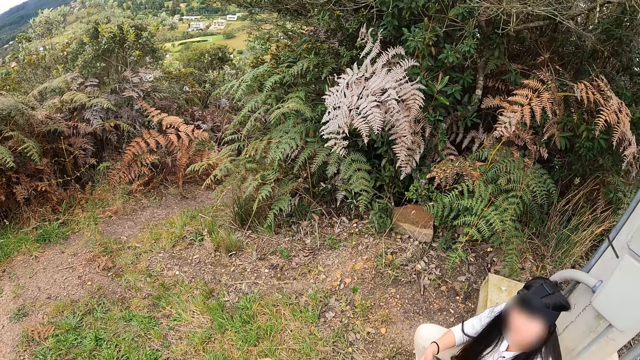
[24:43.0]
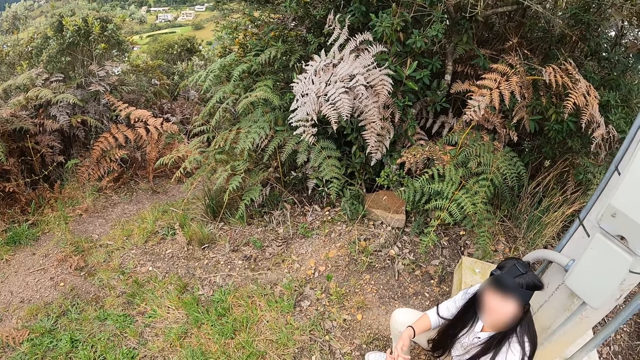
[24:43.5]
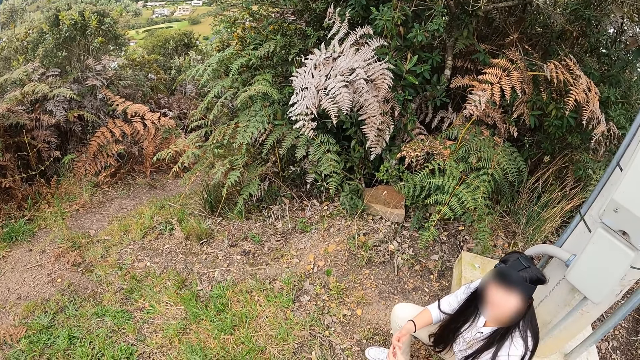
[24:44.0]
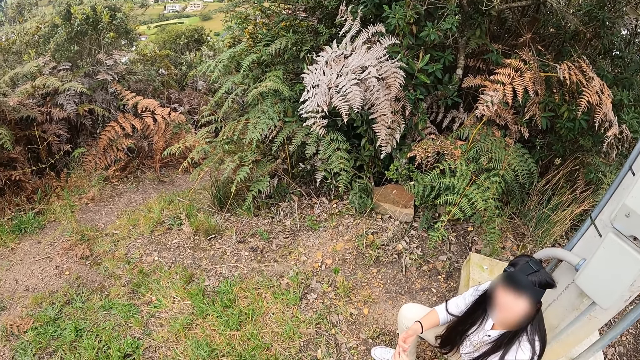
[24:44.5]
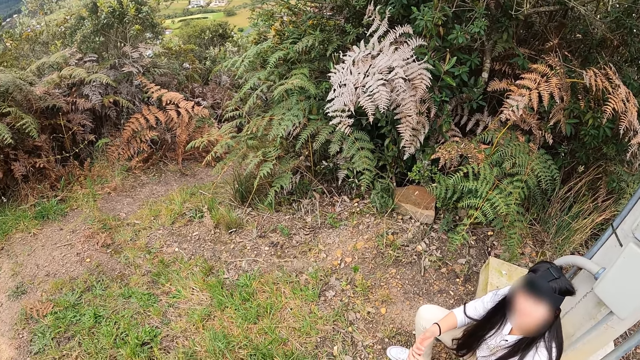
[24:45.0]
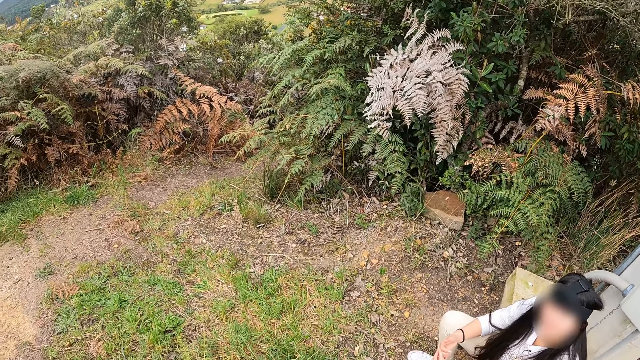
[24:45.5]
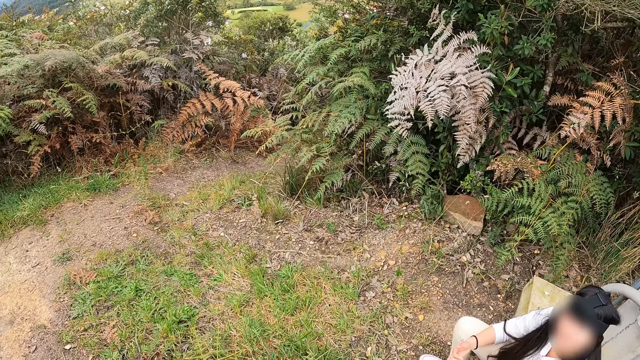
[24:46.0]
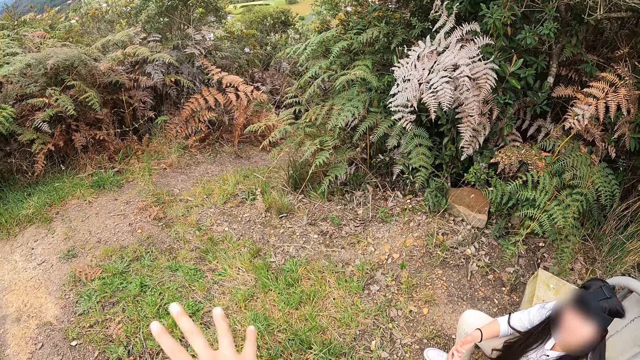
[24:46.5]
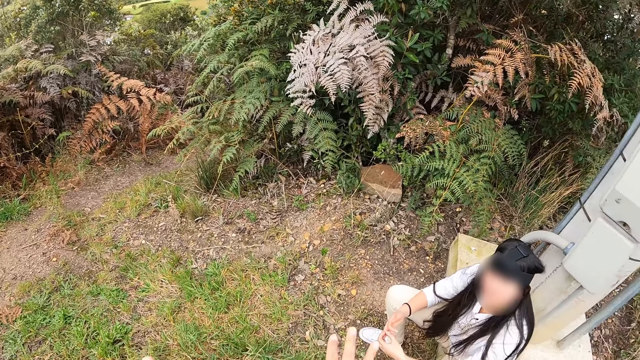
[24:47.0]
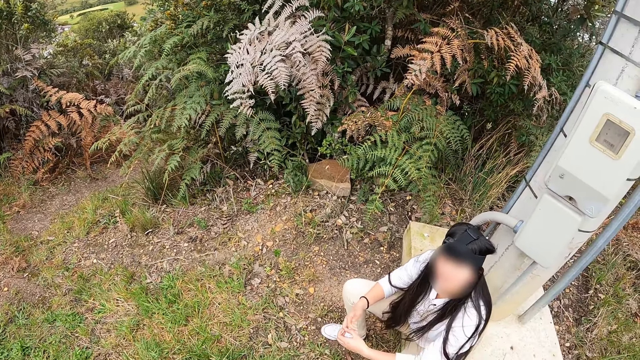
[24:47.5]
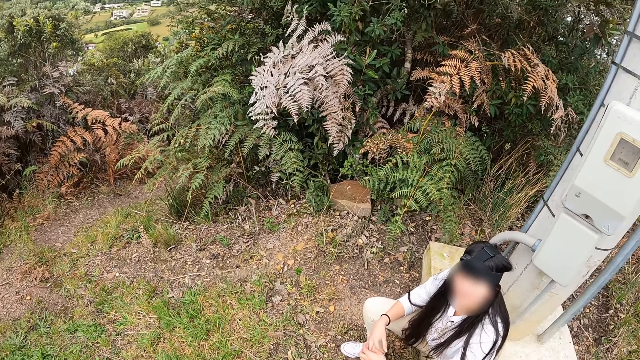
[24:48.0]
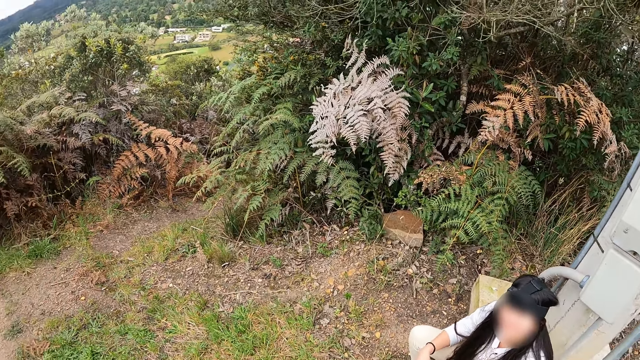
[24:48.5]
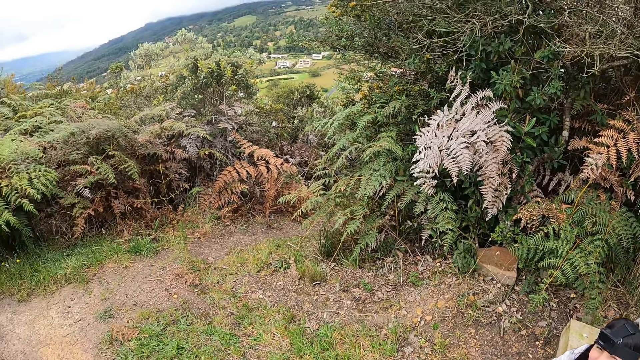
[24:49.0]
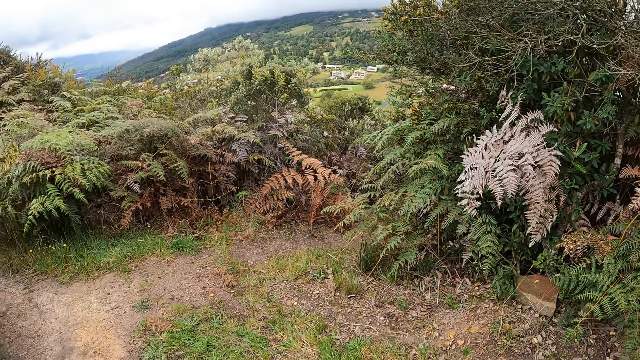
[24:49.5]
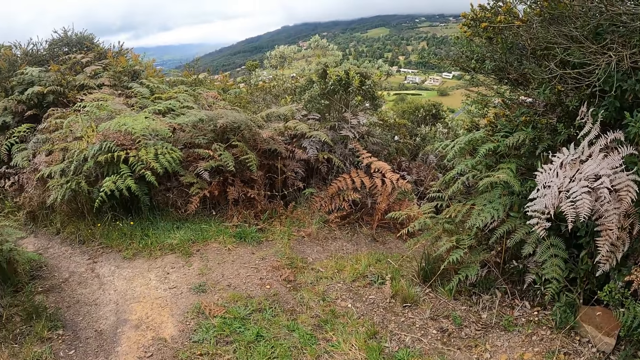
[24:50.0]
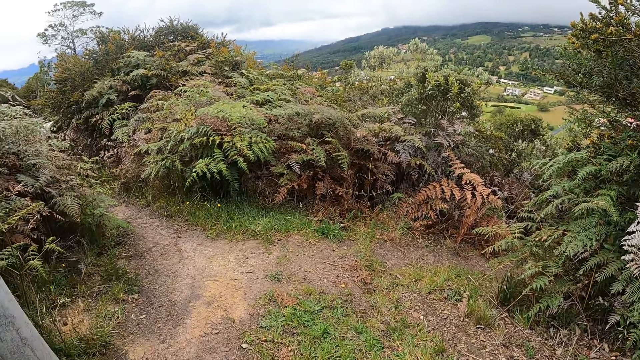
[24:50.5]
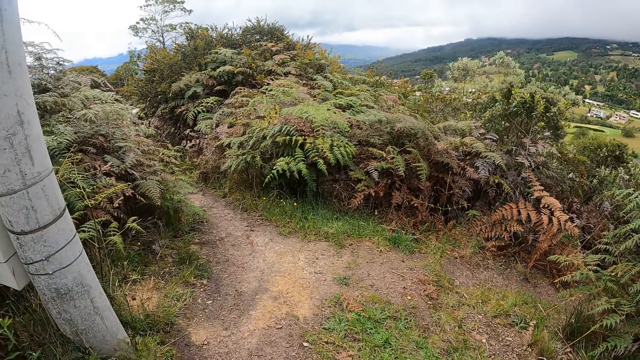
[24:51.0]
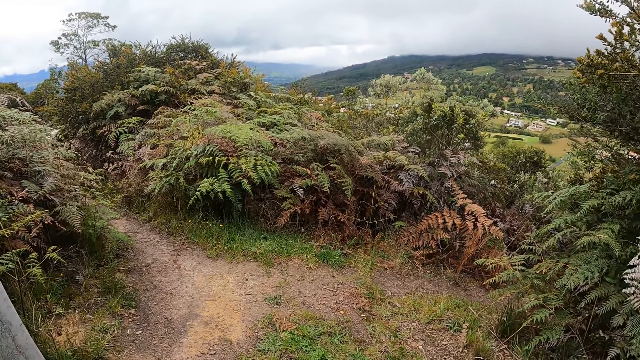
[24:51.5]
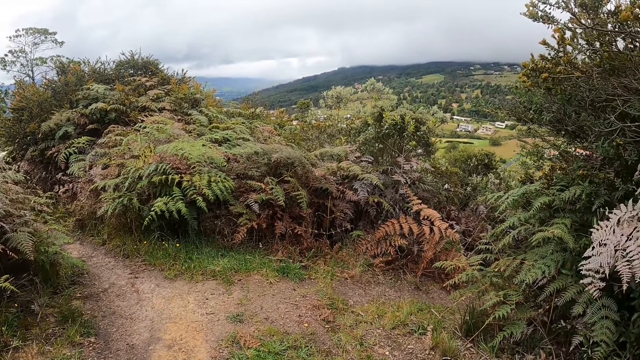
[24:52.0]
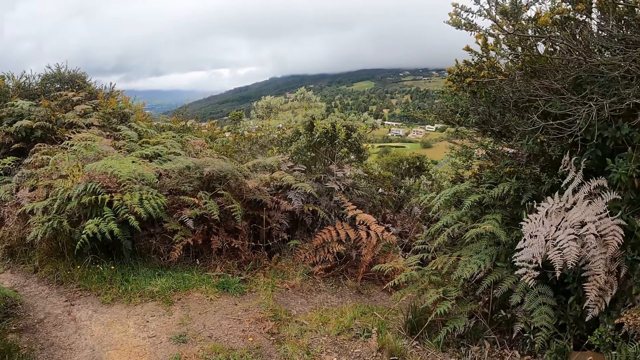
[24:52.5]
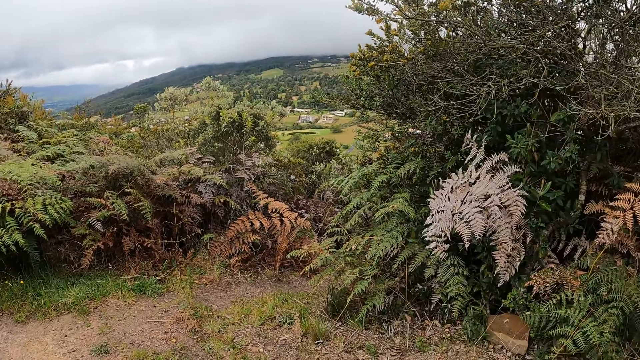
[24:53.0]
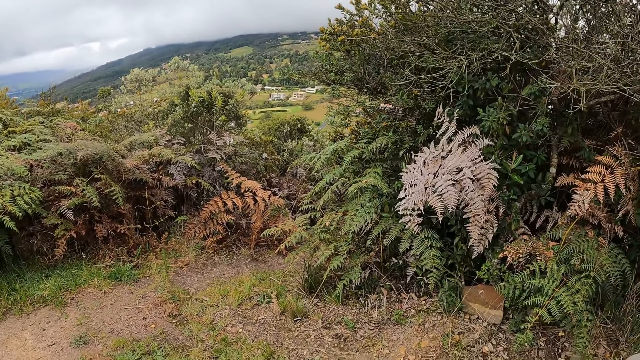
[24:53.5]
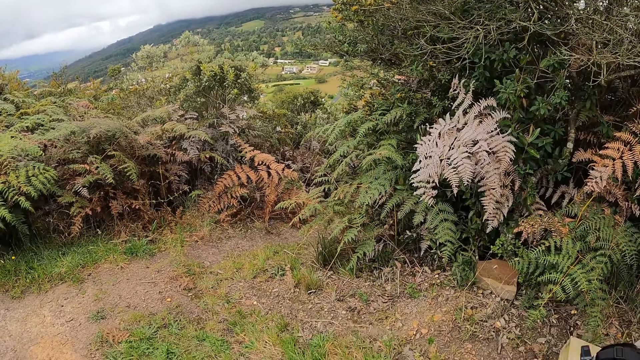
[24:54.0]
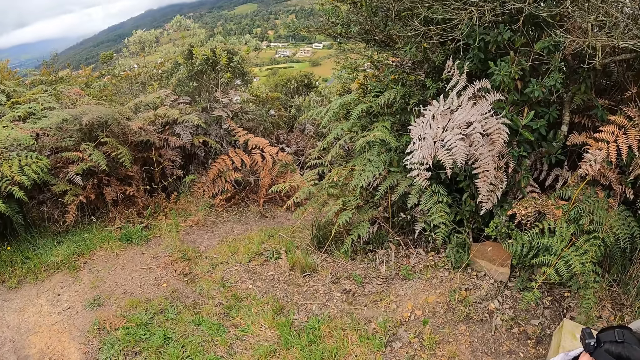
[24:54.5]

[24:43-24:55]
The camera wearer looks around the thicket.

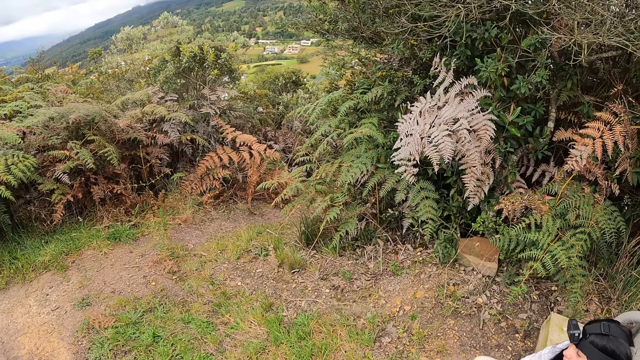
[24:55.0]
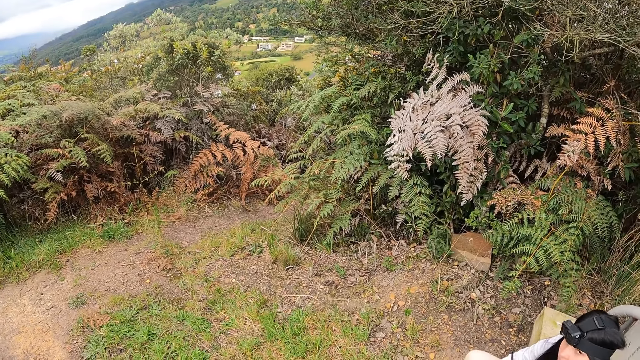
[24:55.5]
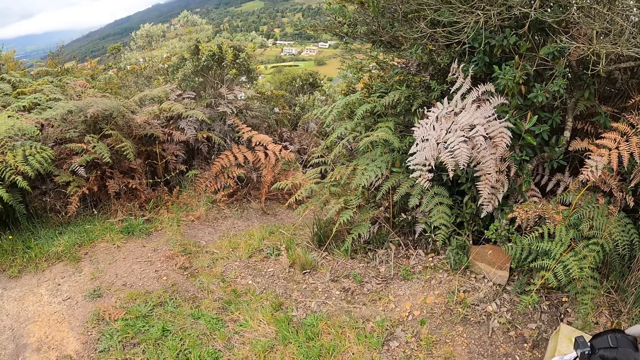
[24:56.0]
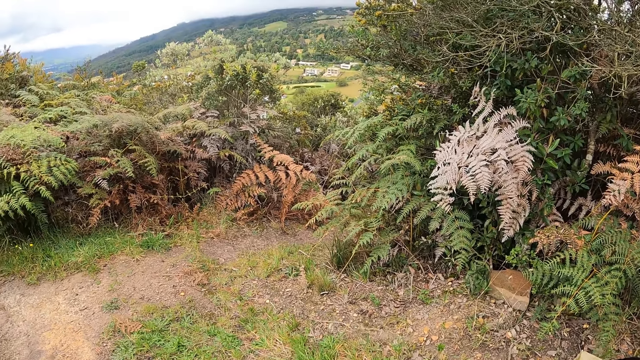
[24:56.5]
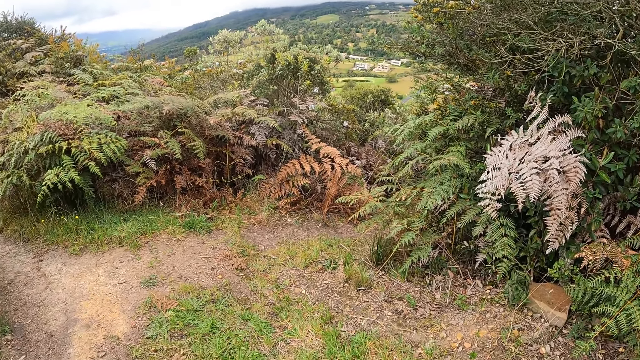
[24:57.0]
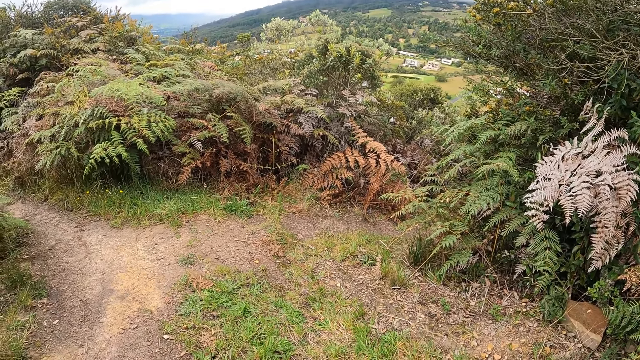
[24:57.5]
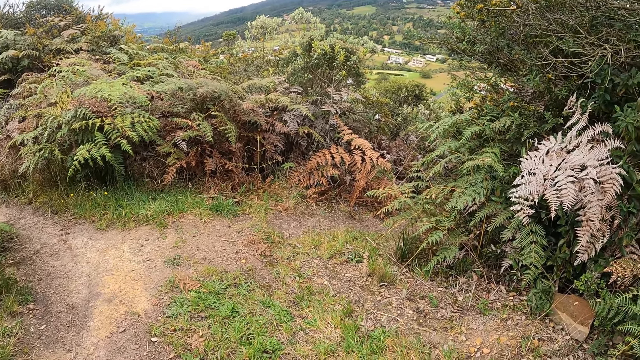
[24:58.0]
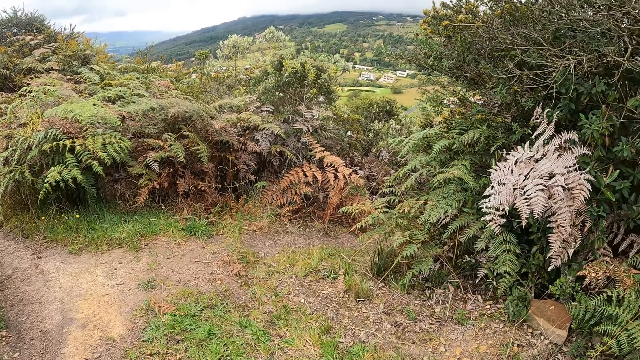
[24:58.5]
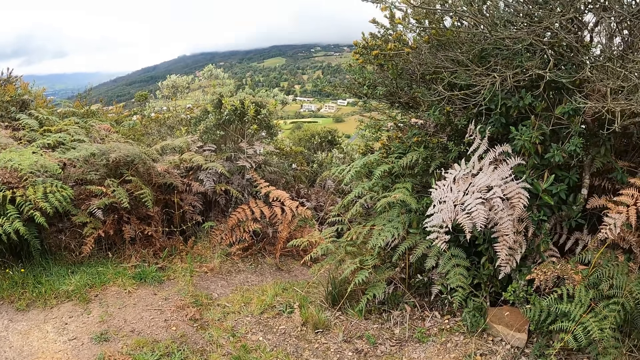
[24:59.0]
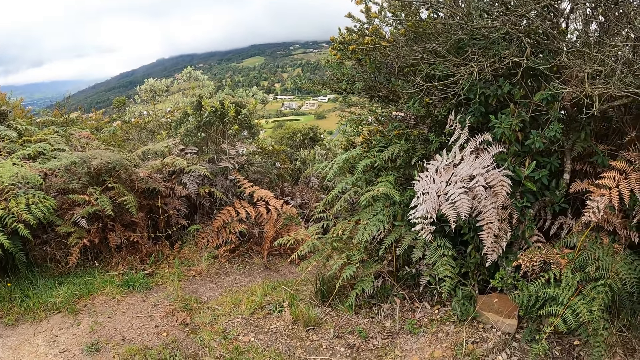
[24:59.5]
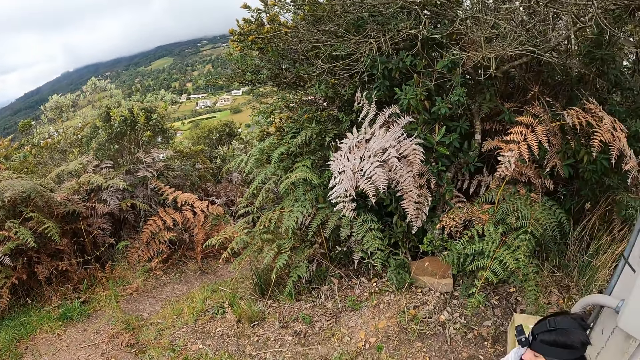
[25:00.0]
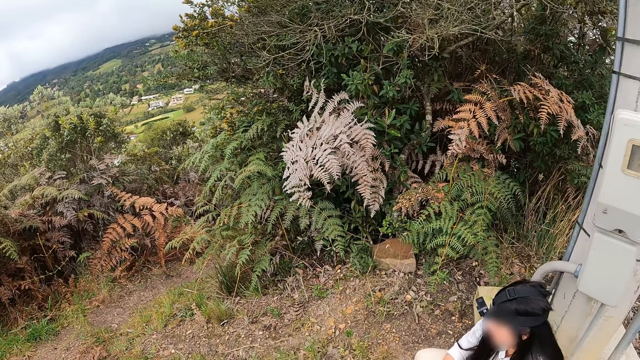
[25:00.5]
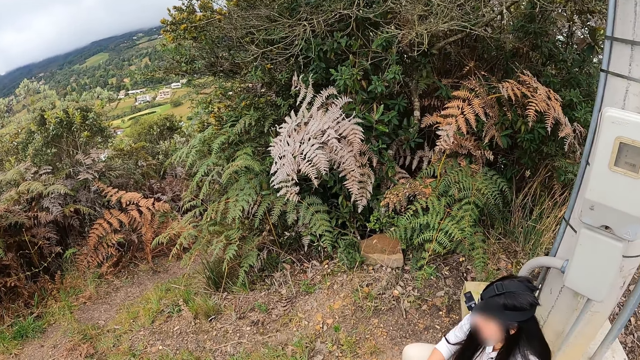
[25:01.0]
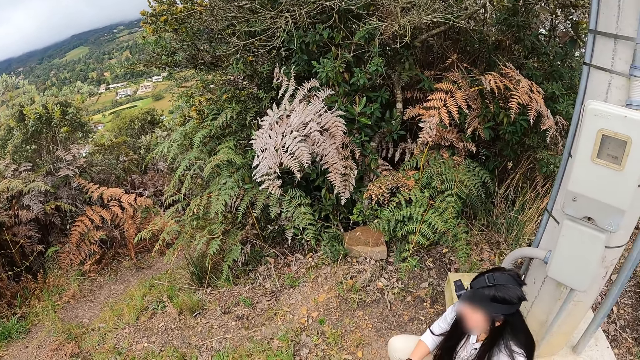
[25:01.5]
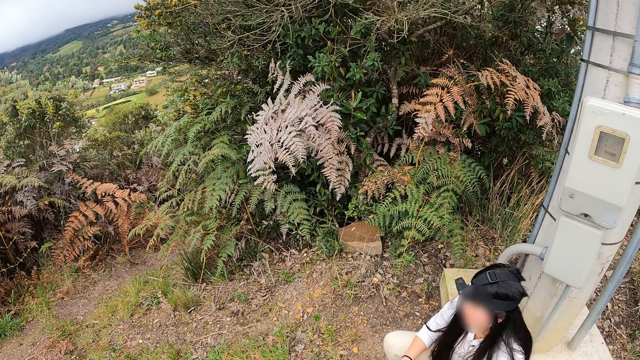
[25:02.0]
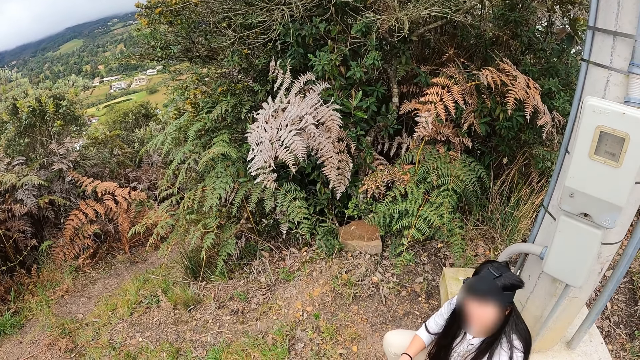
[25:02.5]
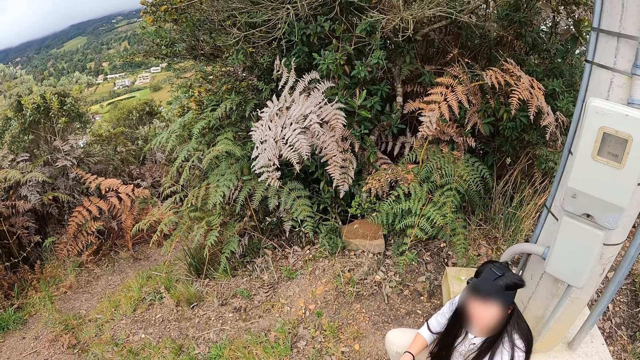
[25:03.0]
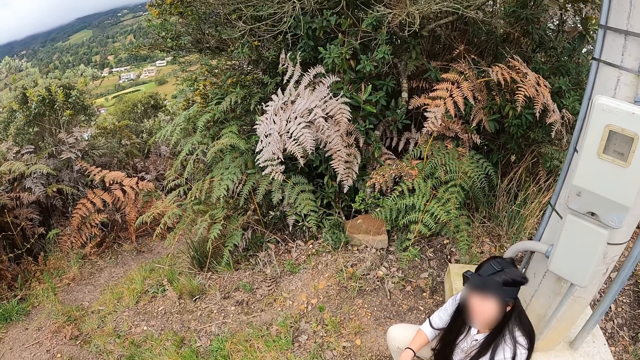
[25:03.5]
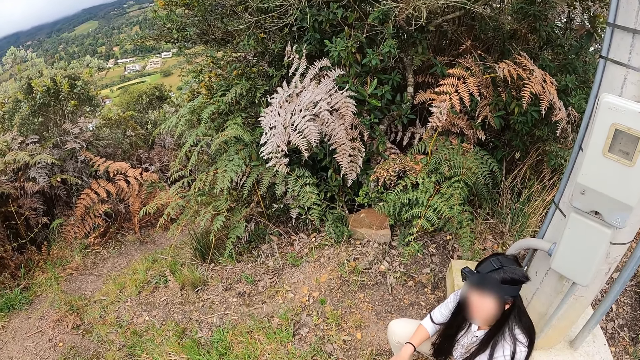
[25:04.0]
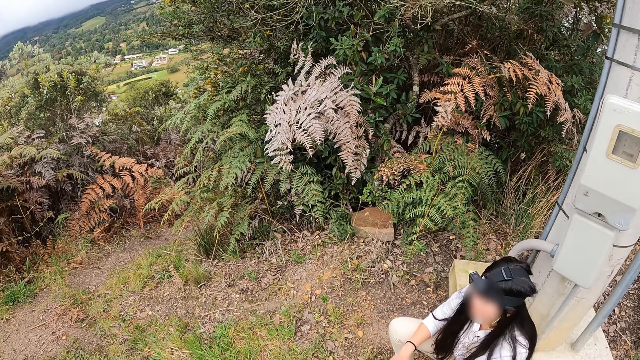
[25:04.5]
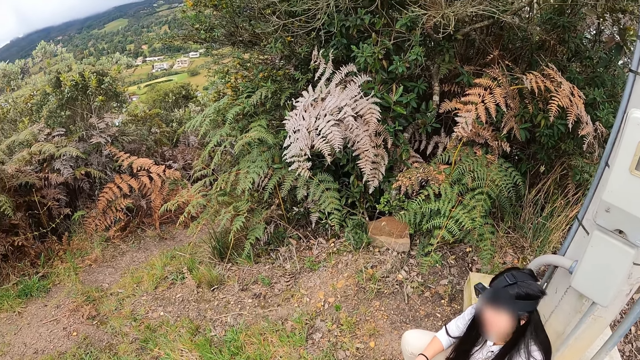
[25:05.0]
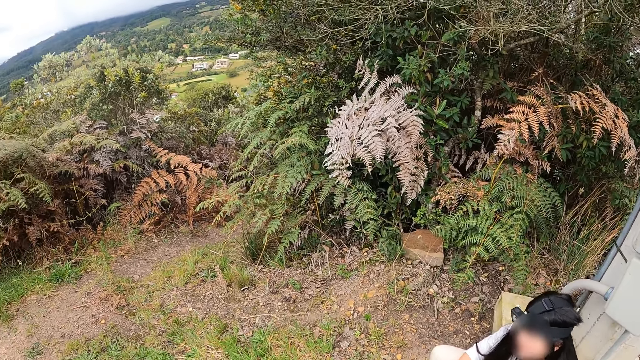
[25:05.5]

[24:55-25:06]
The camera wearer stares at a lady.
